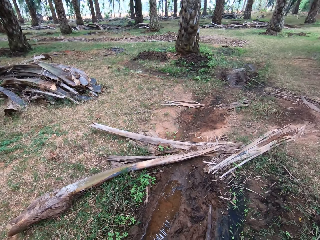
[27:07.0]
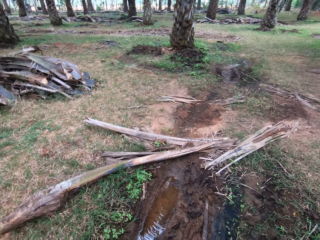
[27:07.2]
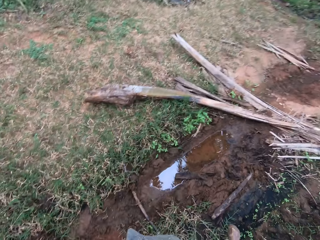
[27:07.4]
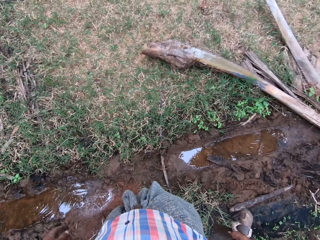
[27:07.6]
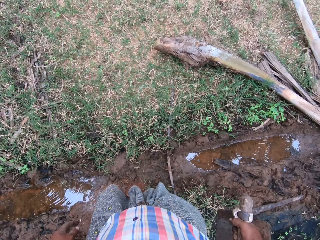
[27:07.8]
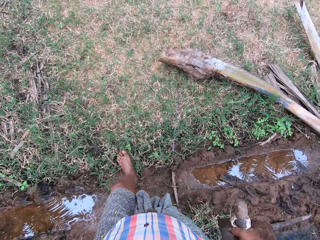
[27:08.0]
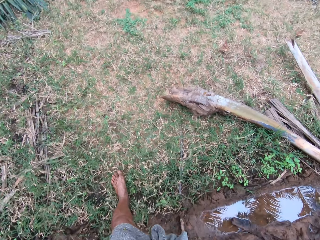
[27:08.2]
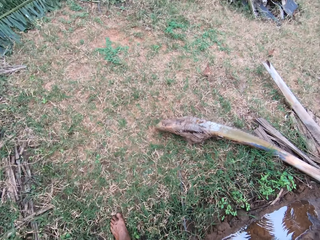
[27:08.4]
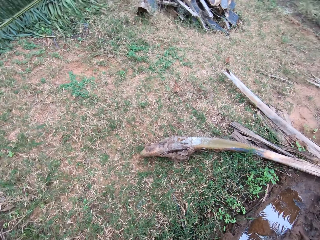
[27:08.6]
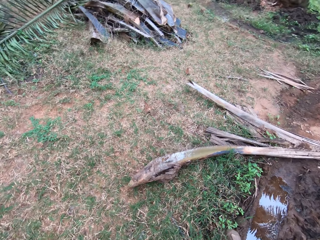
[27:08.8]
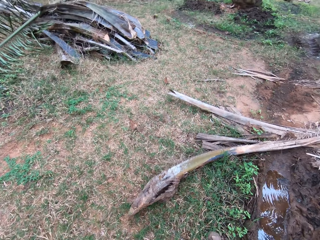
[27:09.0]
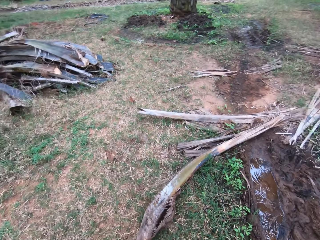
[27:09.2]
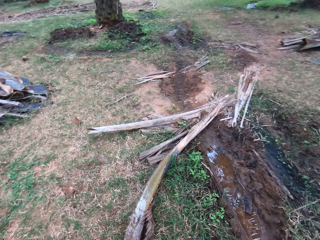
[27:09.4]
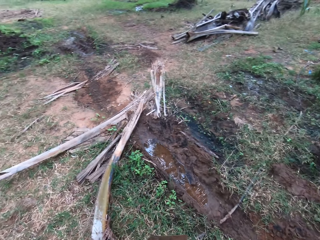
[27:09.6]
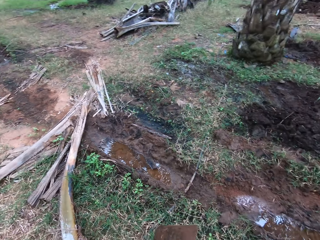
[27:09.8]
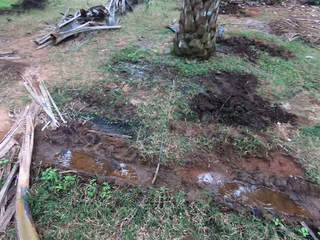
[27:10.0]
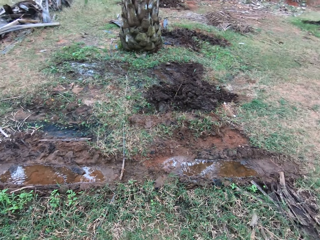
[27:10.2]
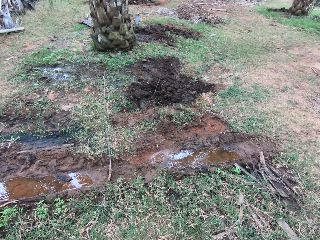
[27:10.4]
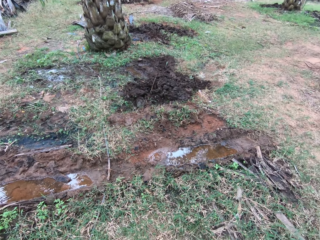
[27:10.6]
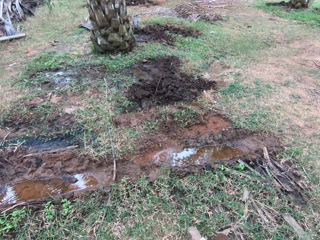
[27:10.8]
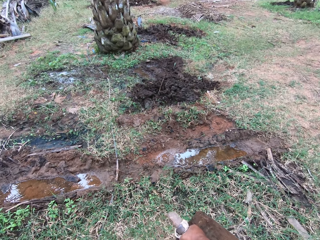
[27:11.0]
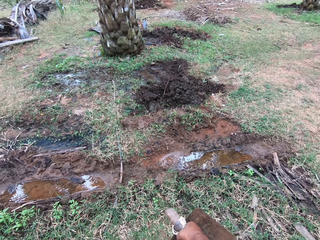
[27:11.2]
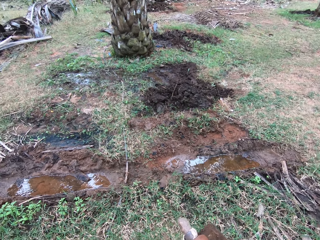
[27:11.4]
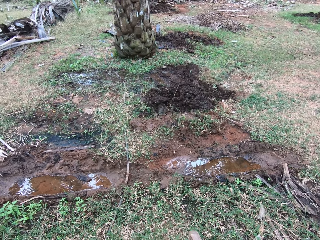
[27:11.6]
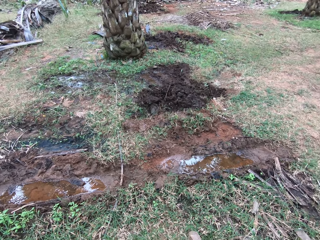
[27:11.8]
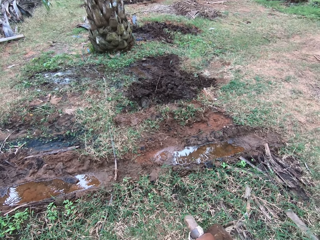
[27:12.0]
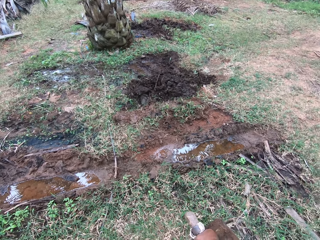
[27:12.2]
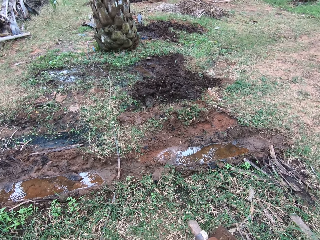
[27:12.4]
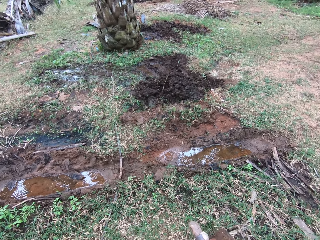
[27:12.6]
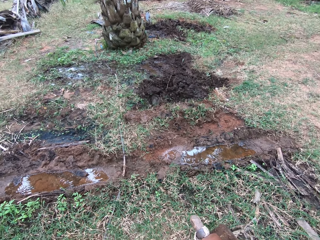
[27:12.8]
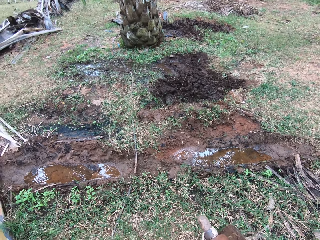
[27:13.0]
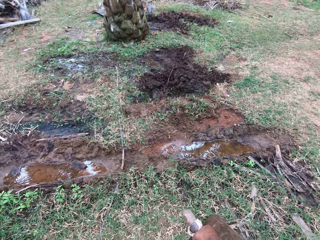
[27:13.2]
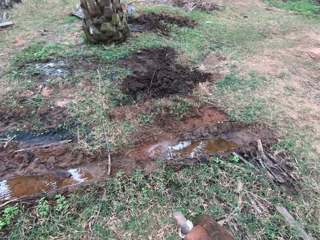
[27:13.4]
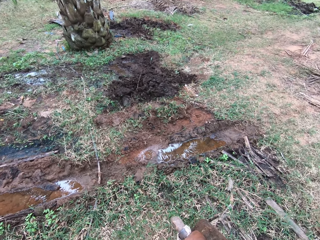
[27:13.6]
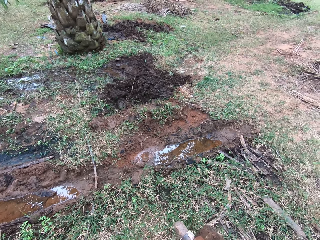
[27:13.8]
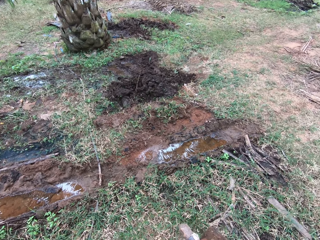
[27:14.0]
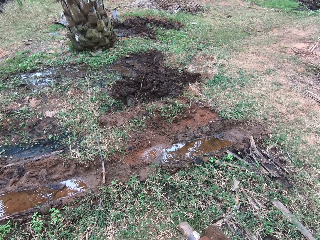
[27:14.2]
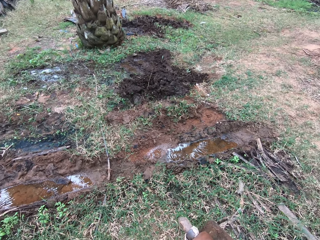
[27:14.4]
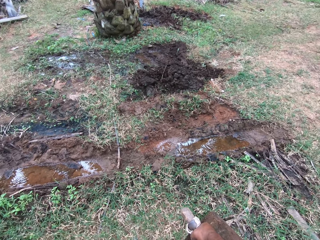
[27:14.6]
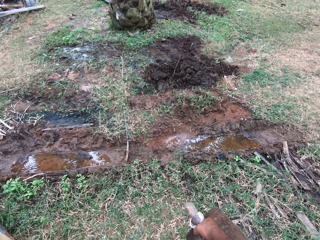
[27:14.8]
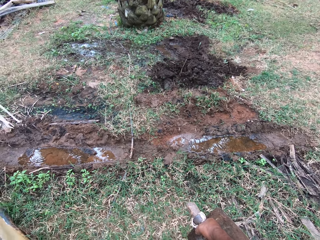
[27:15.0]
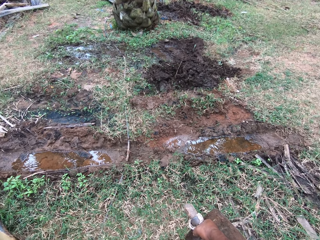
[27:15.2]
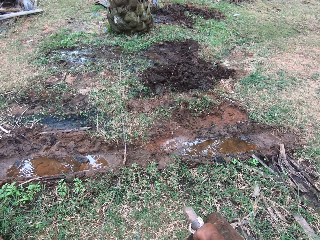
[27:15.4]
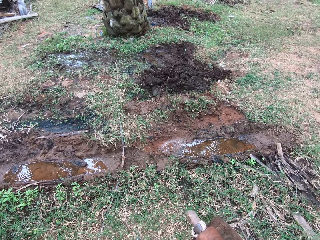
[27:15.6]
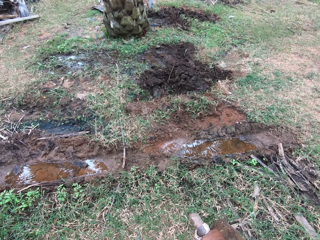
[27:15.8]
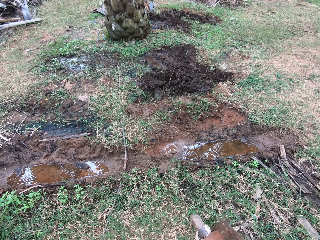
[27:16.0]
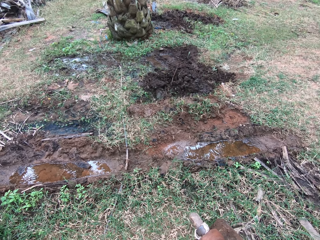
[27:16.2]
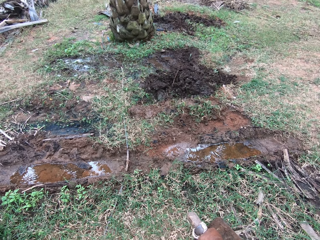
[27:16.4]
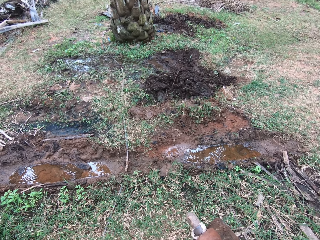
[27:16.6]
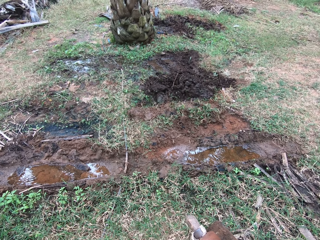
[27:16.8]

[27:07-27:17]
The camera wearer walks forward a bit.

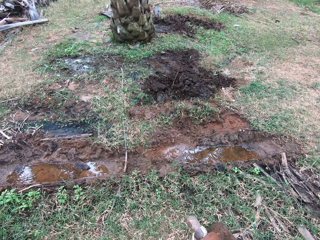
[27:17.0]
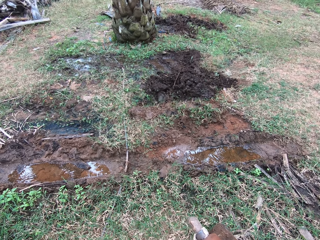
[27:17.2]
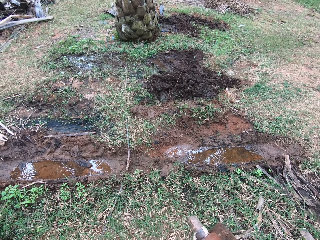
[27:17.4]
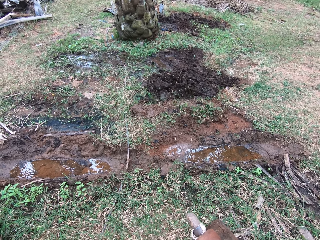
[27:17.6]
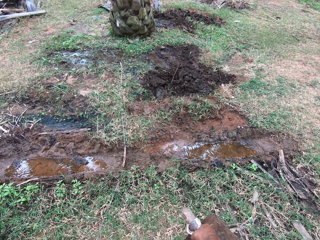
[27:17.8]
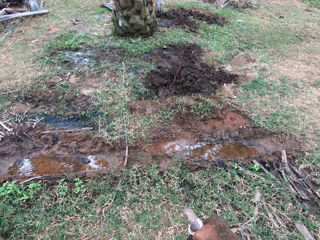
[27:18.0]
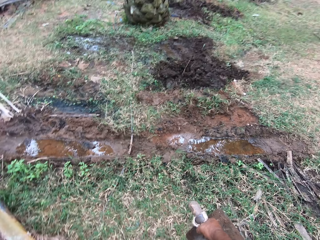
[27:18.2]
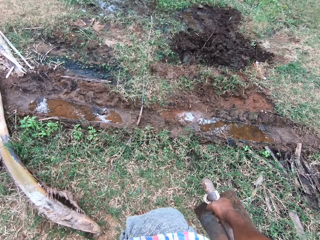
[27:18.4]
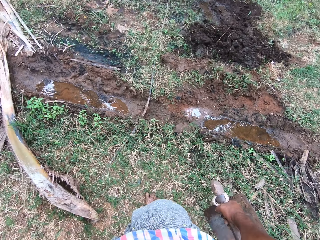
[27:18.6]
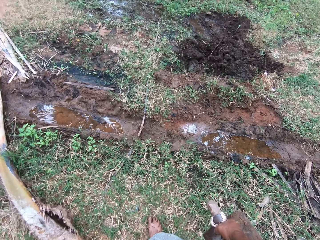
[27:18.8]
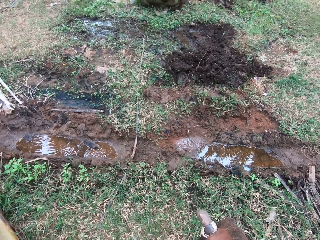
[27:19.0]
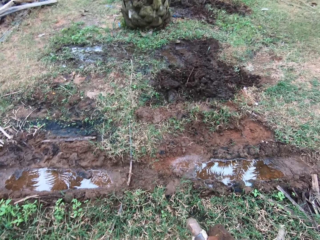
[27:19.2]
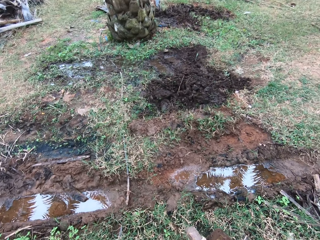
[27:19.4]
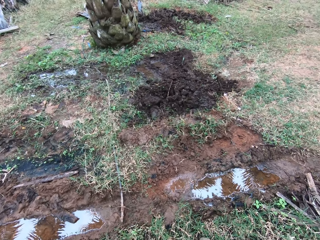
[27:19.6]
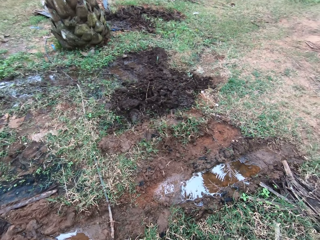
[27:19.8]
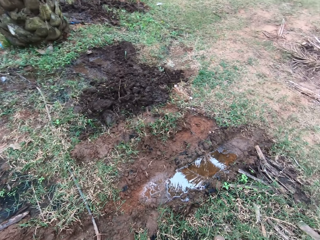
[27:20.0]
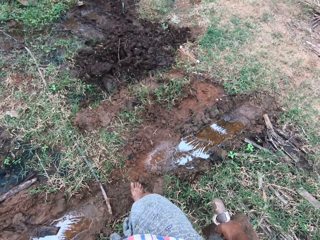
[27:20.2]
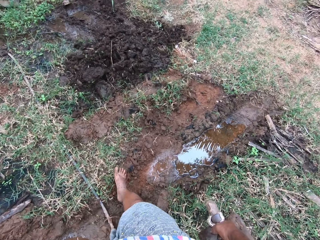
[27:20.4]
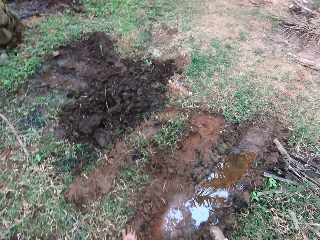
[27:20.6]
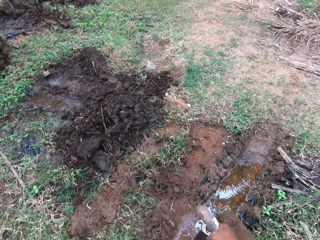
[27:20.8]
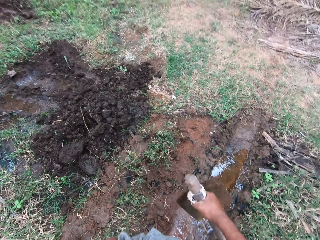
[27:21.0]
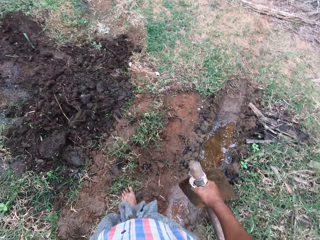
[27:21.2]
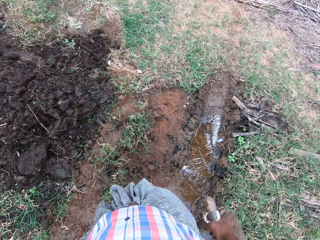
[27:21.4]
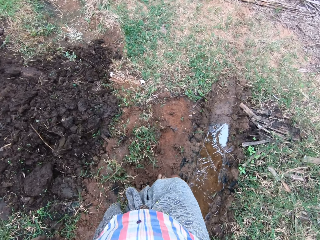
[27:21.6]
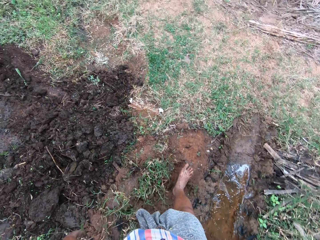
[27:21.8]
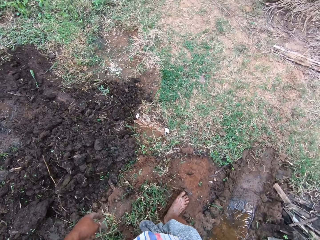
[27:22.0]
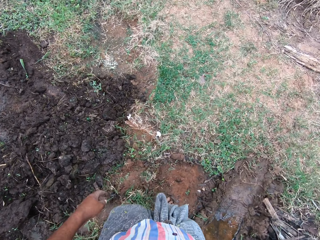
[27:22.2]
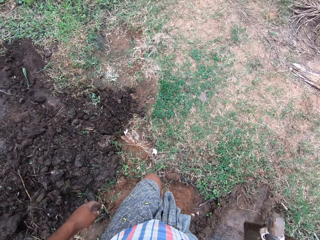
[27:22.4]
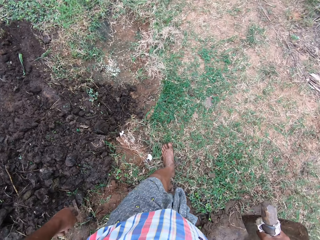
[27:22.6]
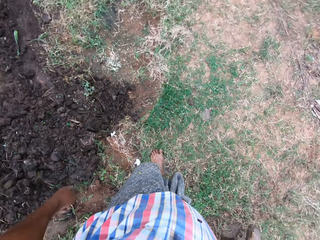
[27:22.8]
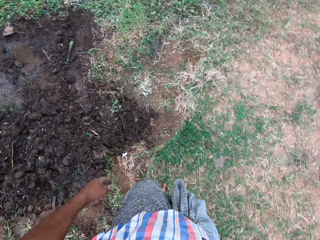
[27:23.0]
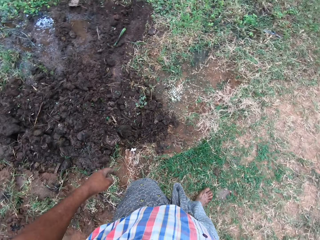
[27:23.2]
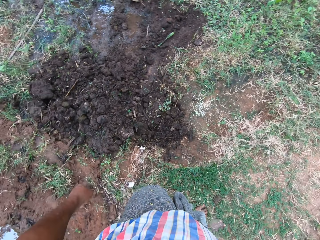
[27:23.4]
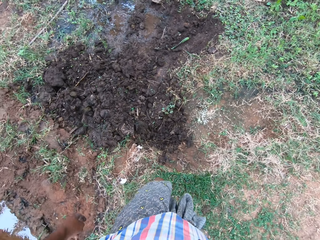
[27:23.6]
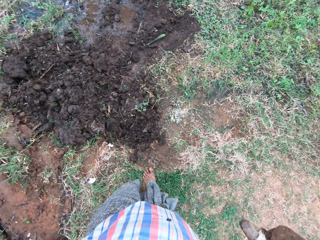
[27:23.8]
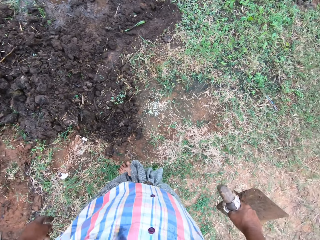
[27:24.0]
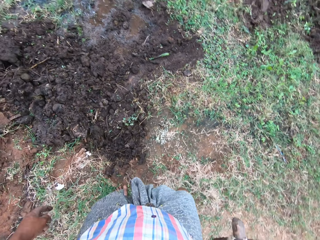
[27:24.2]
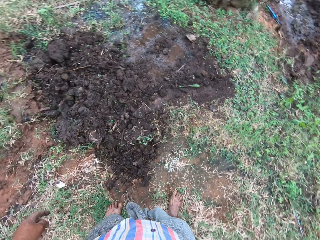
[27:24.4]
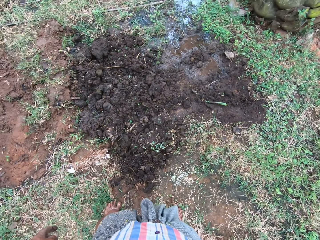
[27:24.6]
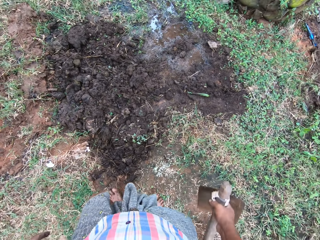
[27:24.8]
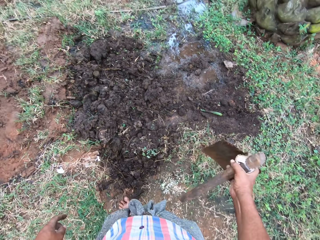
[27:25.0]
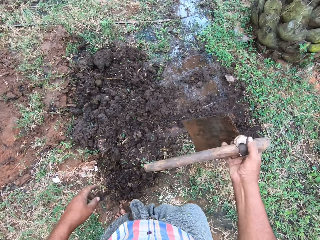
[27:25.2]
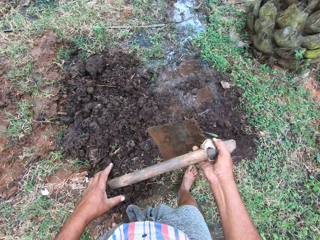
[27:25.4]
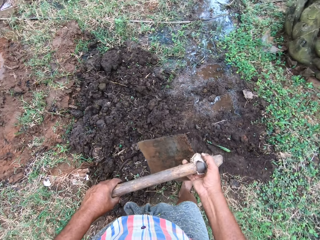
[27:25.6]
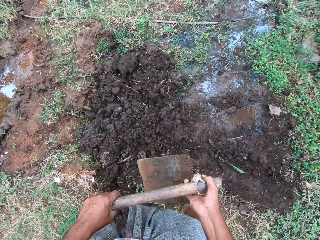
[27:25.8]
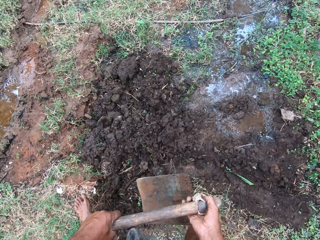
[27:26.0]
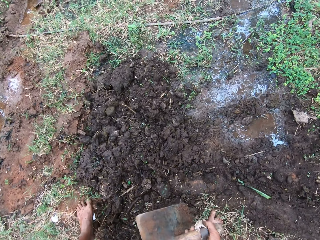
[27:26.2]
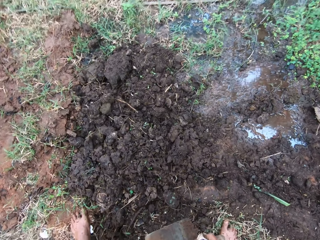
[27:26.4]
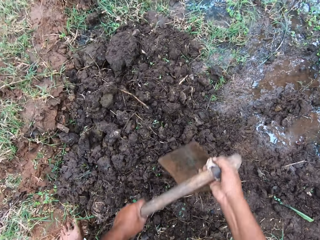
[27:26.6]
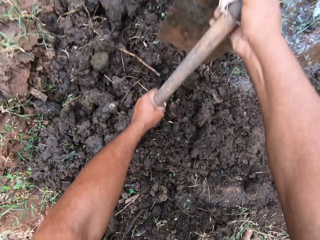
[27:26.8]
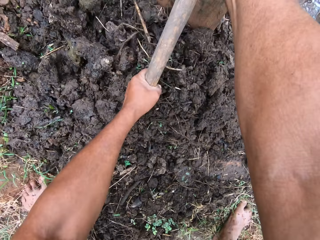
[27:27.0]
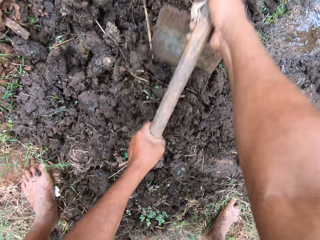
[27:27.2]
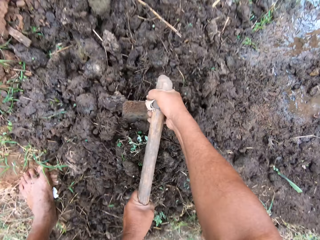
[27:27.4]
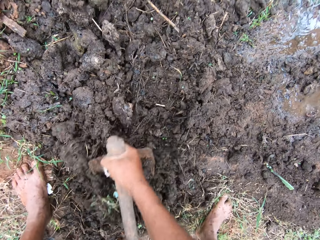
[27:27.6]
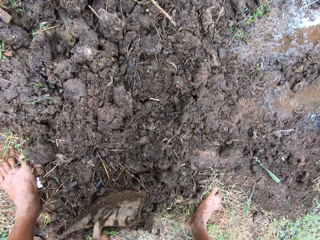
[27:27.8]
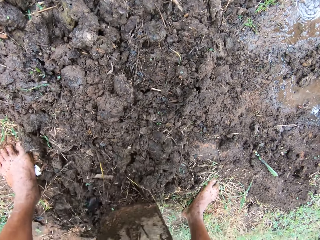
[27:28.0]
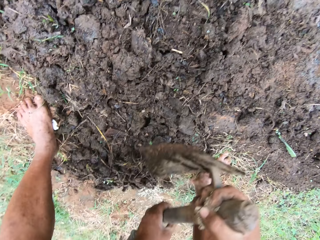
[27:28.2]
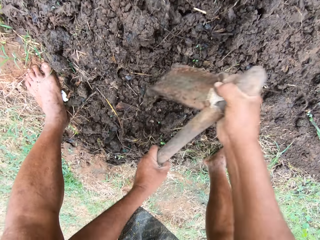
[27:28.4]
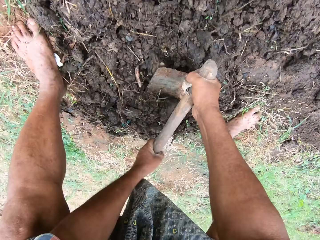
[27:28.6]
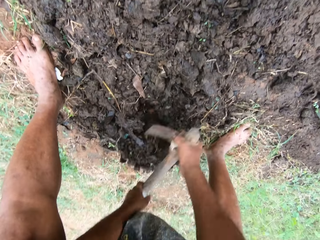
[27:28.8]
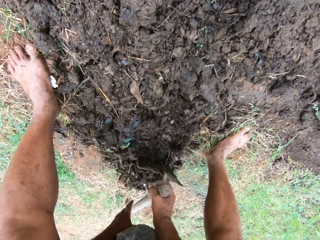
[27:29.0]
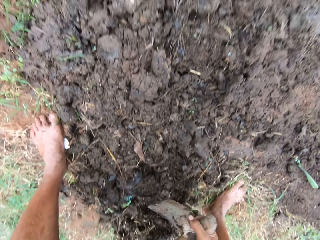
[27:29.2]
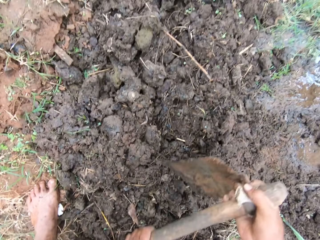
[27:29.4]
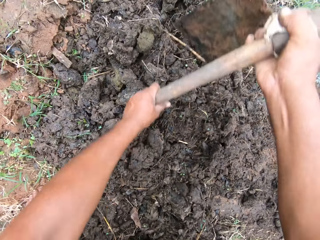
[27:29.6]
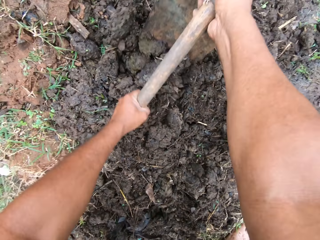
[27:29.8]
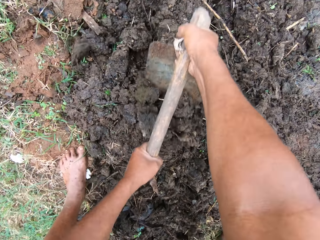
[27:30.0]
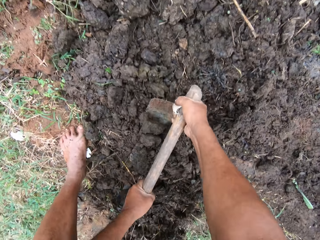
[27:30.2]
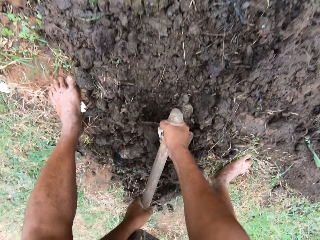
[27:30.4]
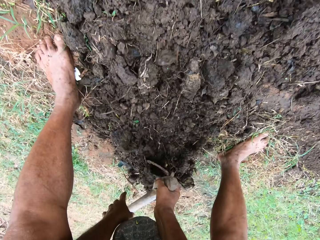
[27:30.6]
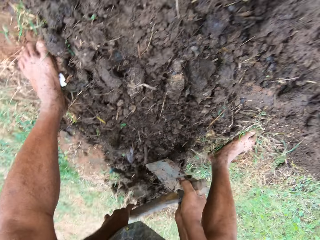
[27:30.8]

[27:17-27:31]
The camera wearer walks back a bit. They walk around the field. They spread soil with the hoe on the ground. They dig with the hoe.
